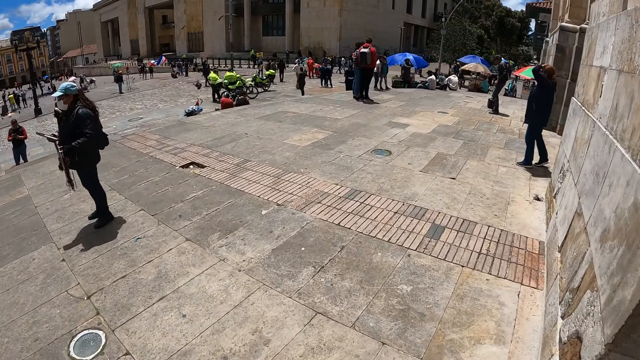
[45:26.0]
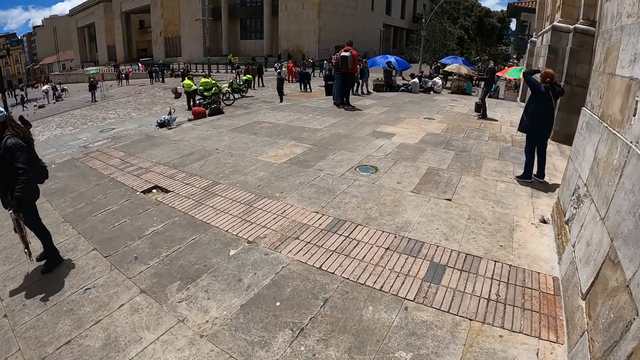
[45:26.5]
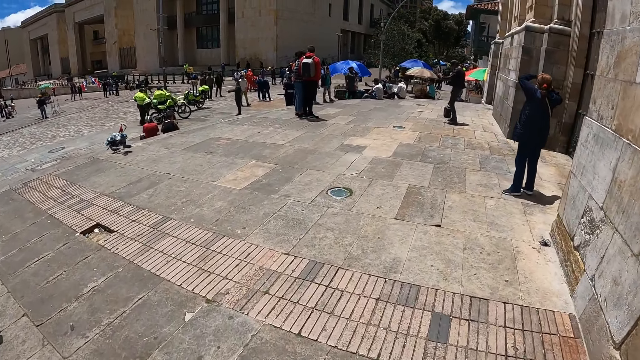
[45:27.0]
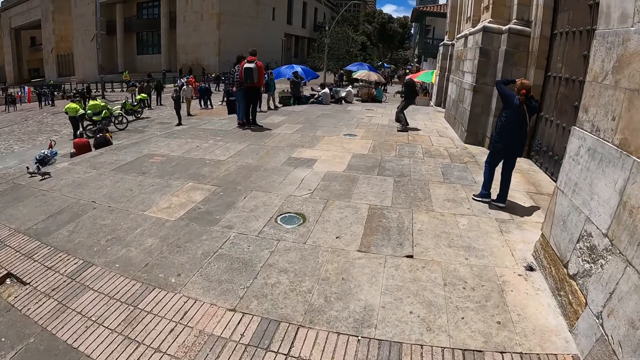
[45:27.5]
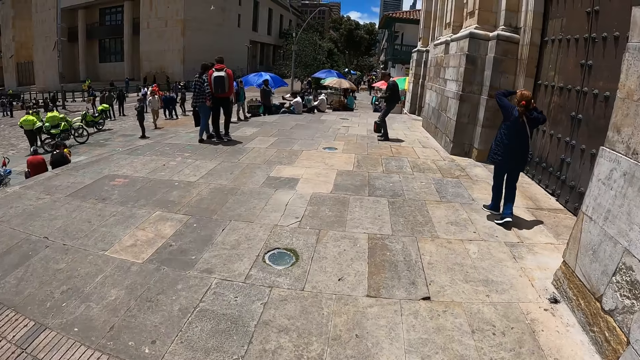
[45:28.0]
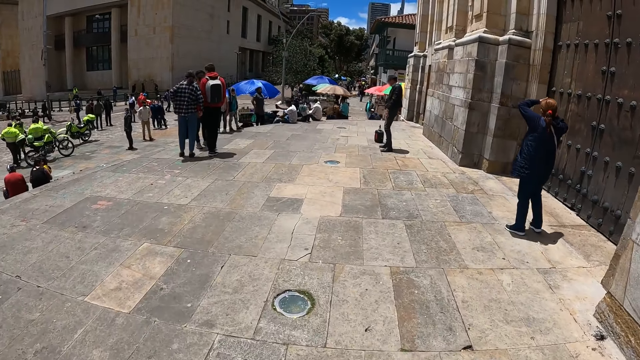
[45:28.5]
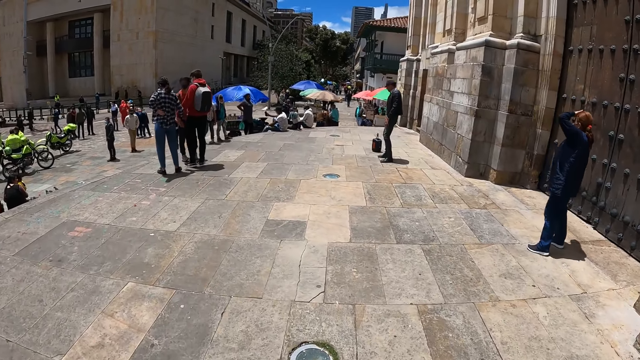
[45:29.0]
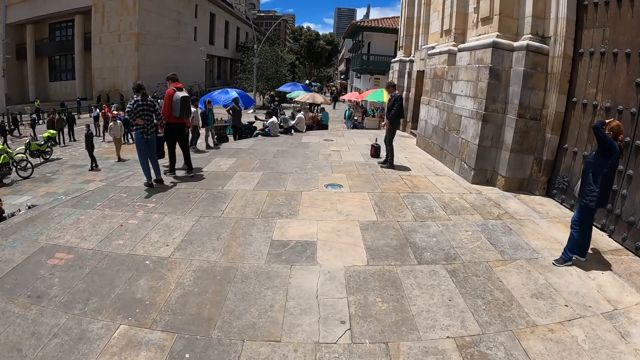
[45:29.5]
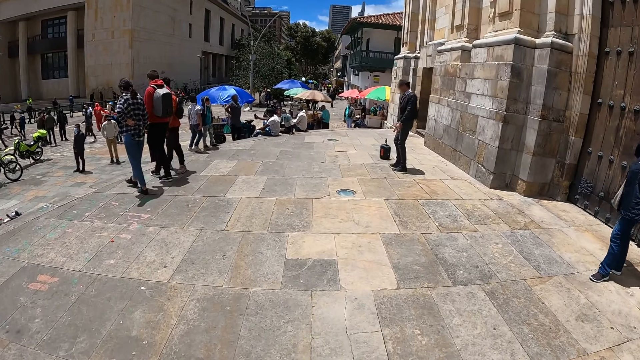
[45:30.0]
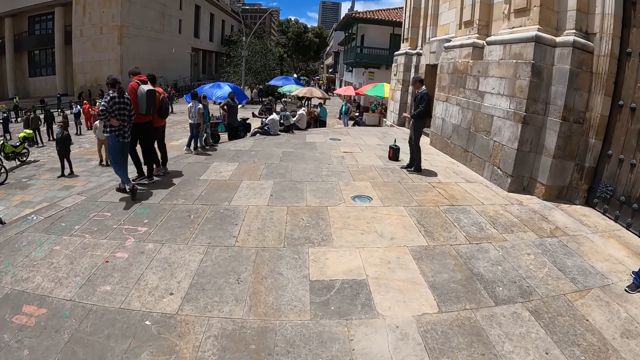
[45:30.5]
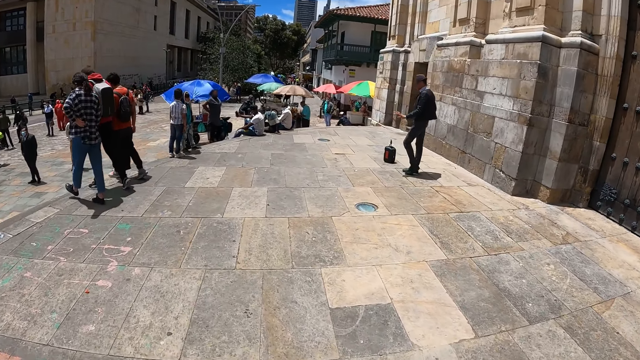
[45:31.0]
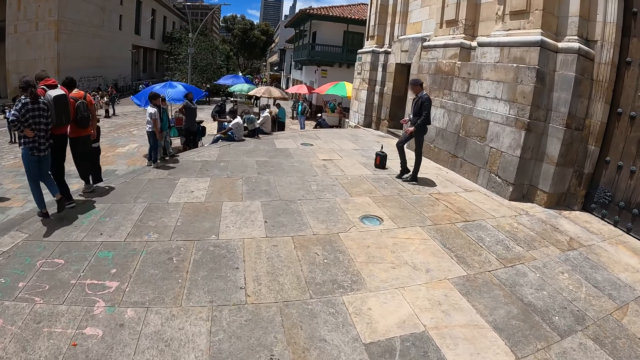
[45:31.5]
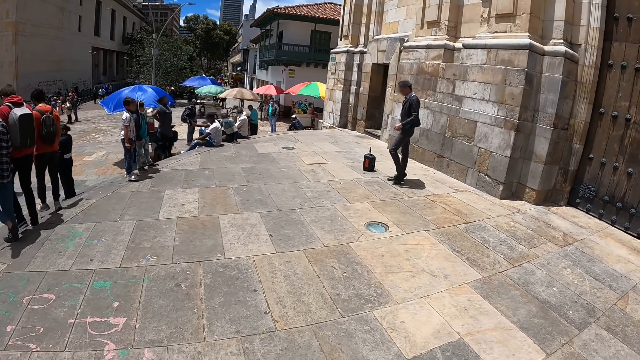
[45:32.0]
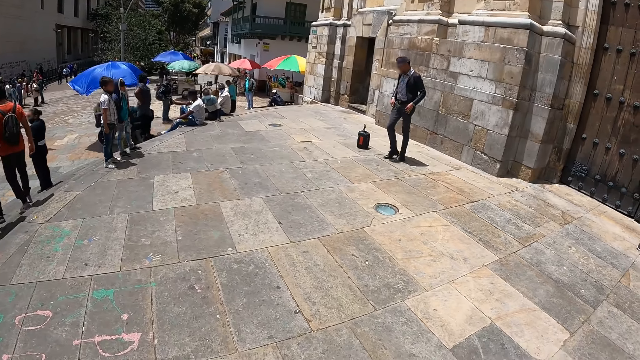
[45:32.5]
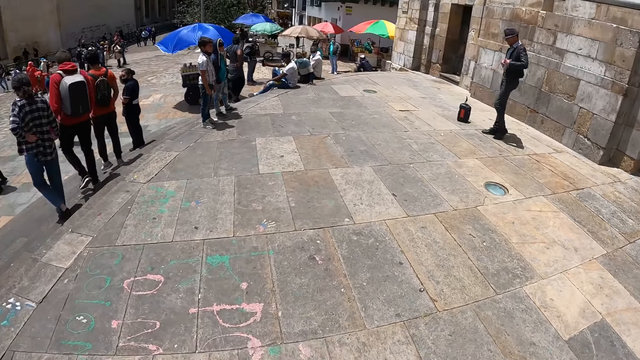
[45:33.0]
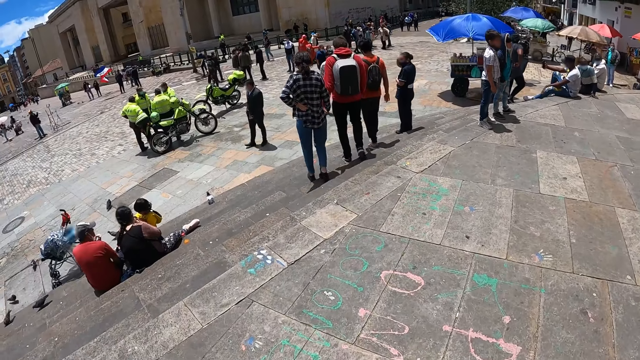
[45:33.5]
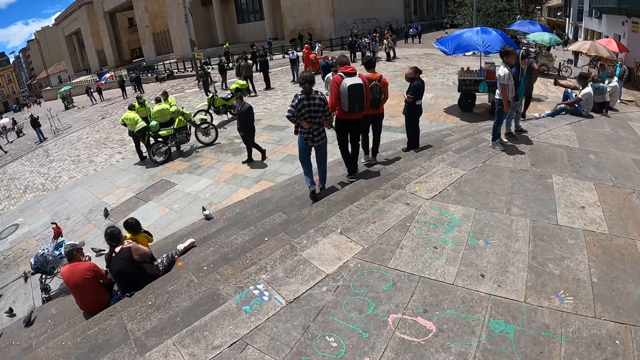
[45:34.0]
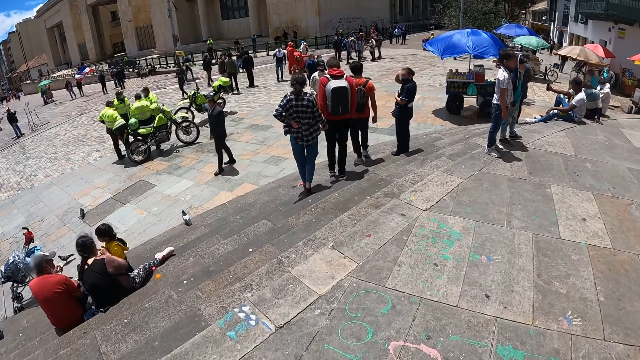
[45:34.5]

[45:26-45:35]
The camera wearer walks around the park.

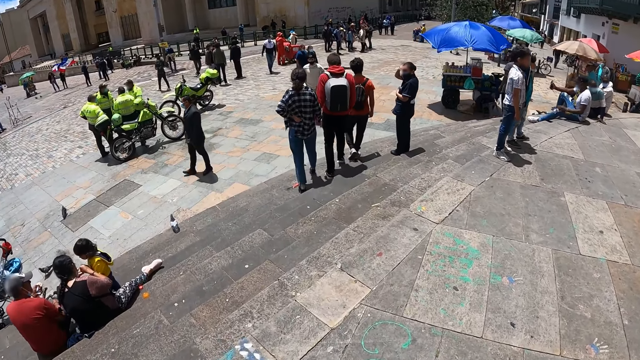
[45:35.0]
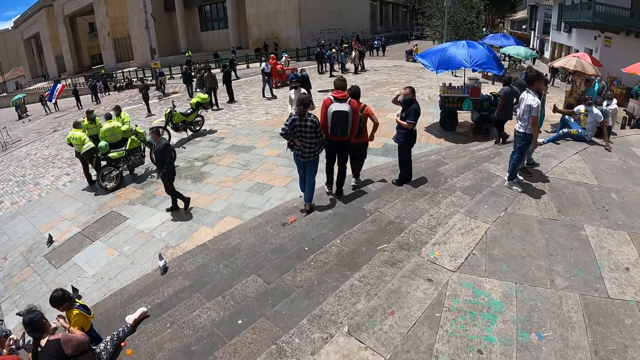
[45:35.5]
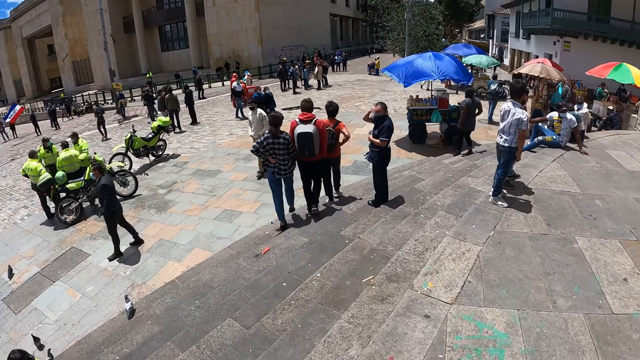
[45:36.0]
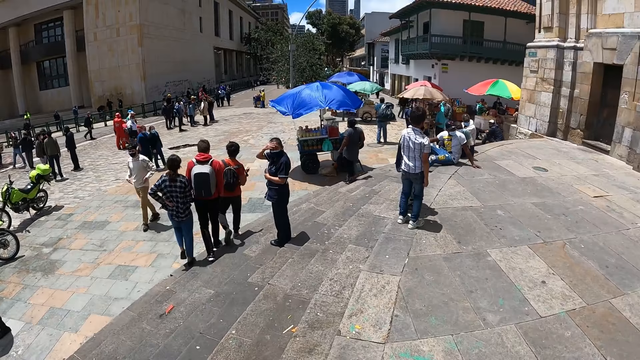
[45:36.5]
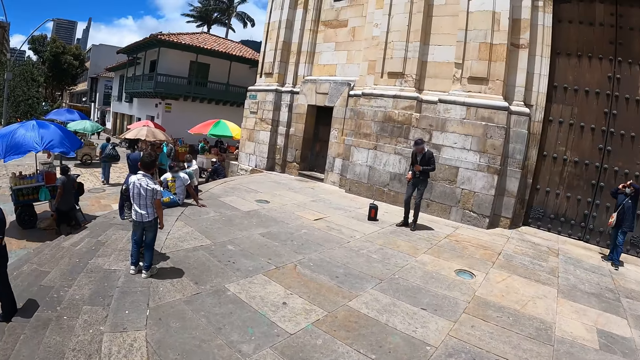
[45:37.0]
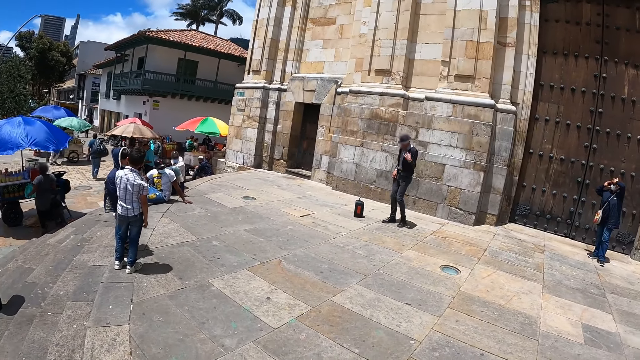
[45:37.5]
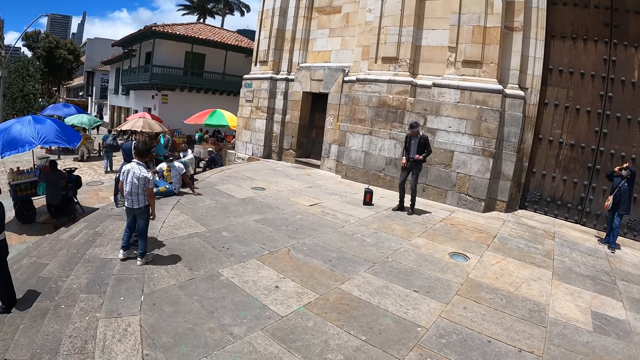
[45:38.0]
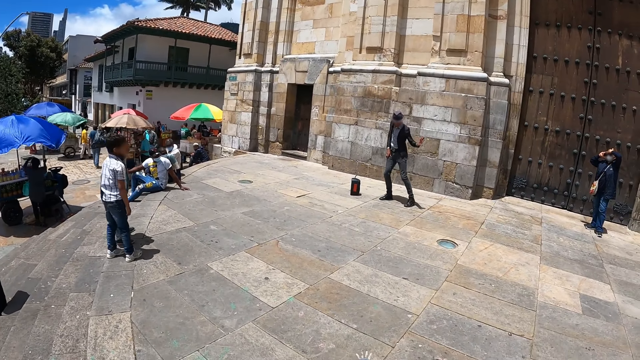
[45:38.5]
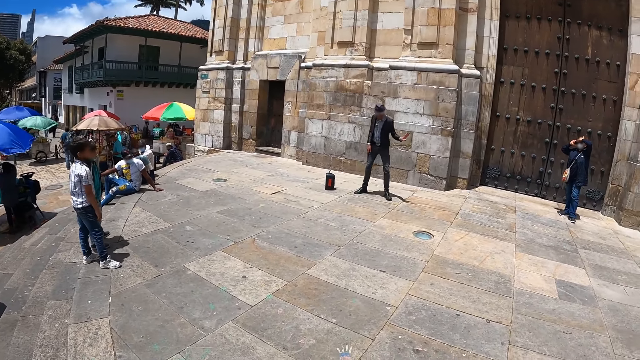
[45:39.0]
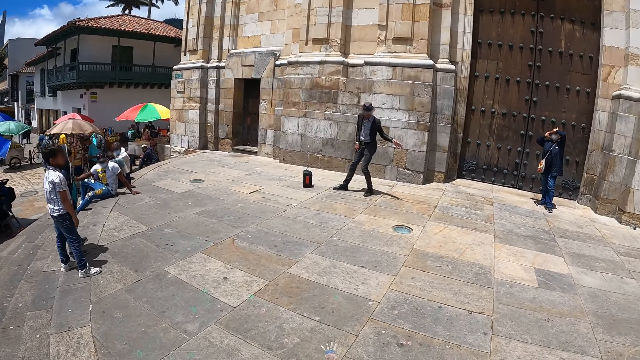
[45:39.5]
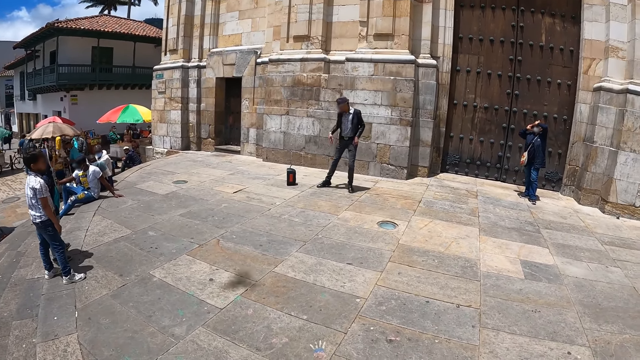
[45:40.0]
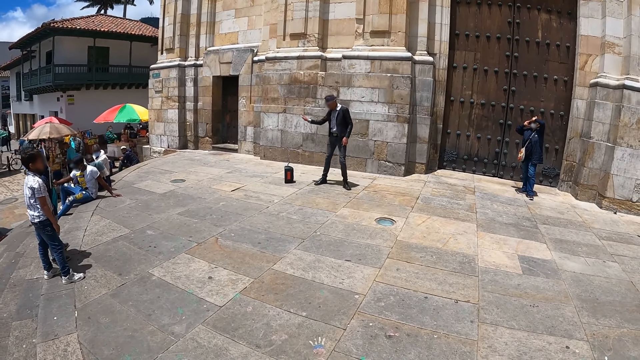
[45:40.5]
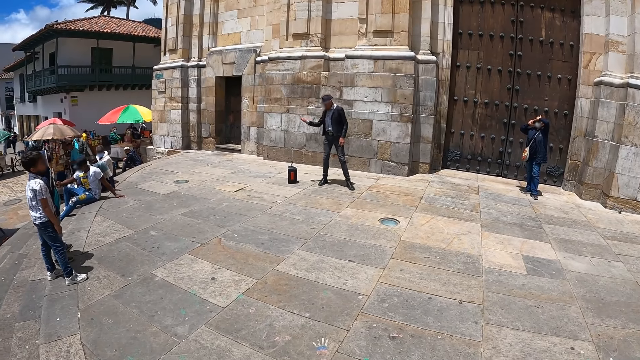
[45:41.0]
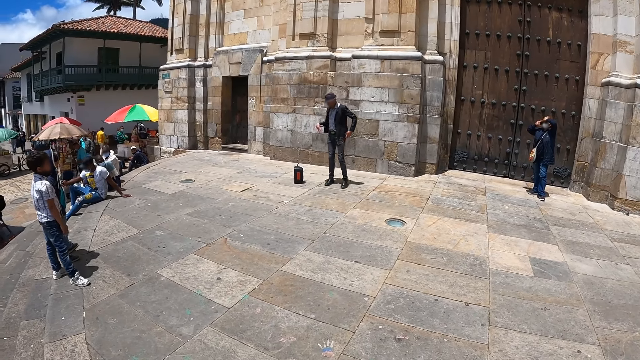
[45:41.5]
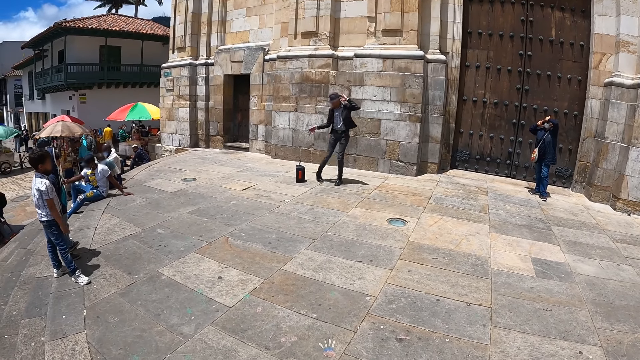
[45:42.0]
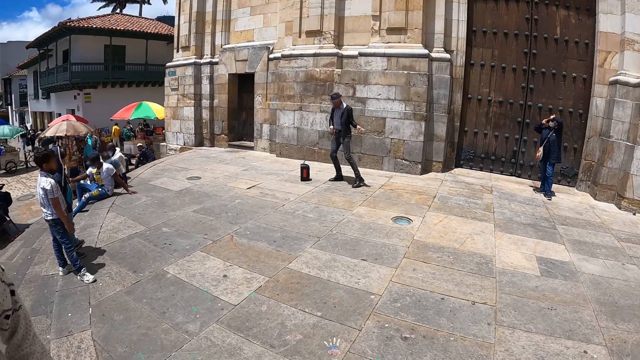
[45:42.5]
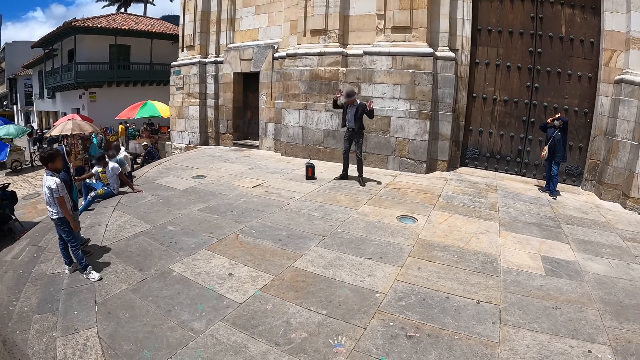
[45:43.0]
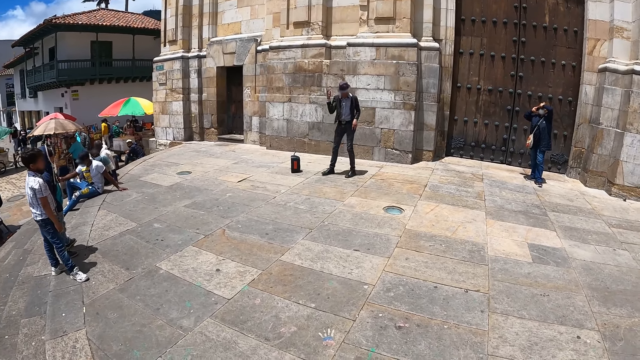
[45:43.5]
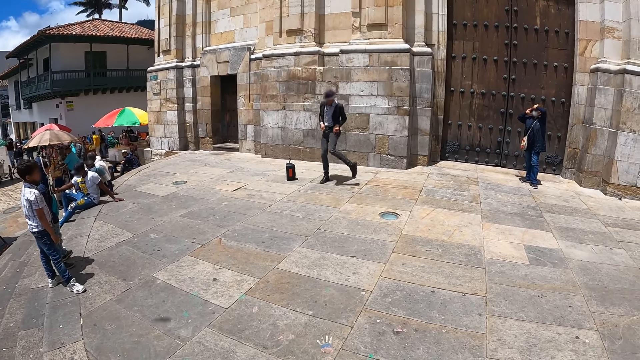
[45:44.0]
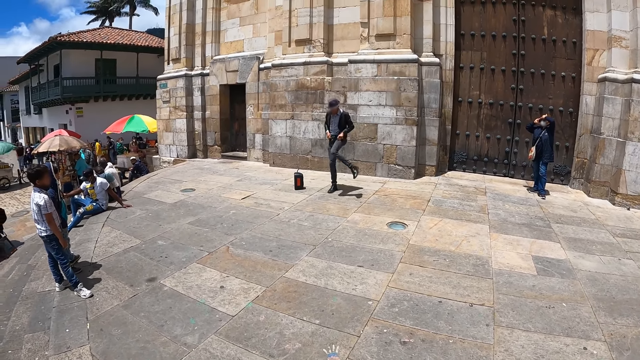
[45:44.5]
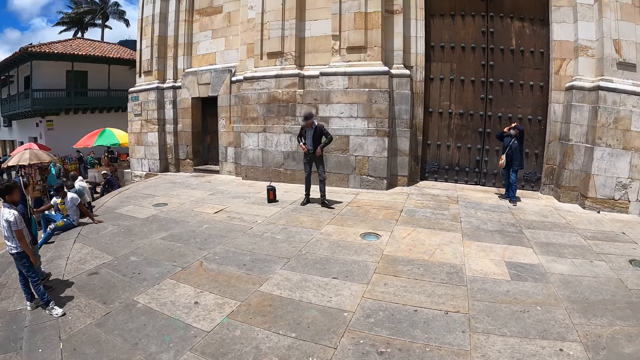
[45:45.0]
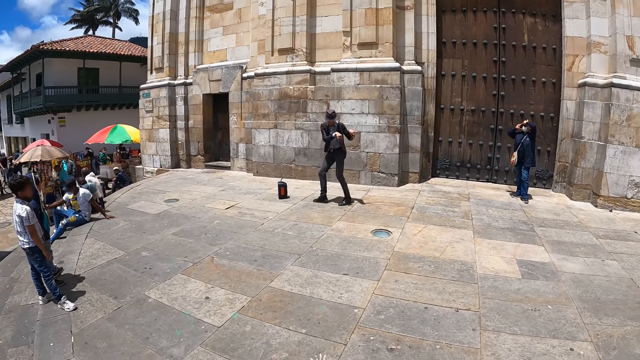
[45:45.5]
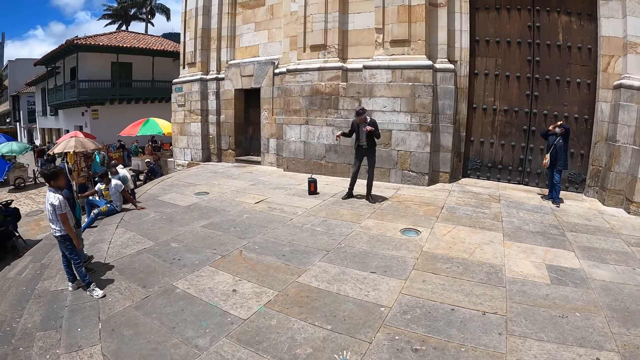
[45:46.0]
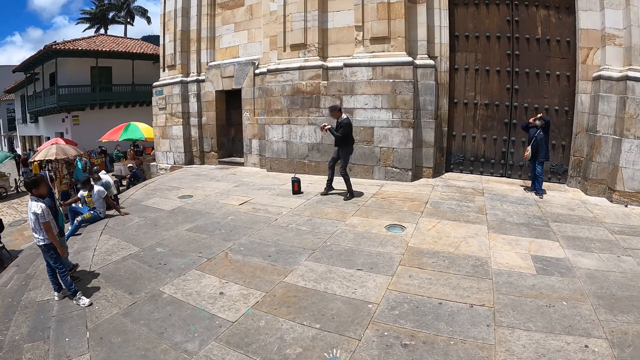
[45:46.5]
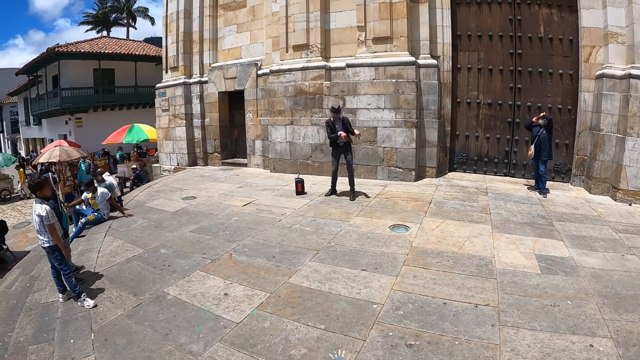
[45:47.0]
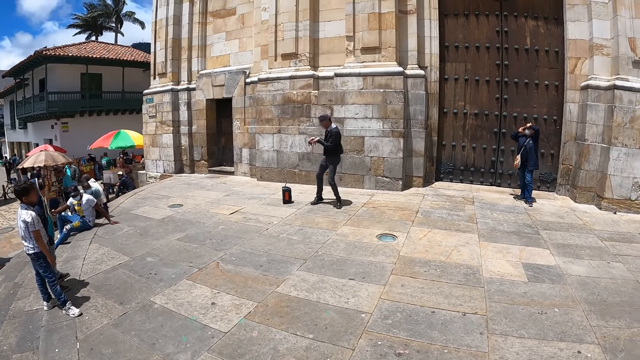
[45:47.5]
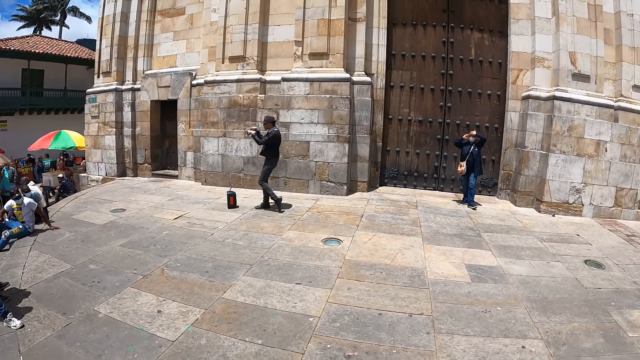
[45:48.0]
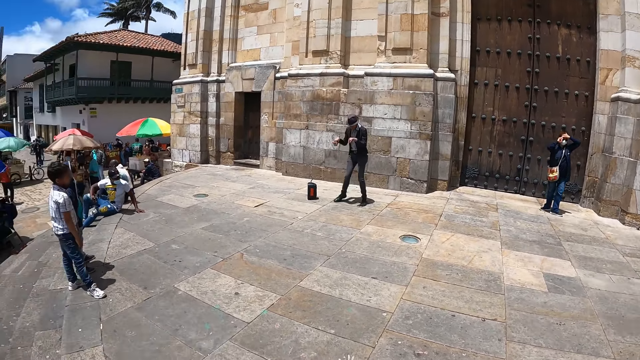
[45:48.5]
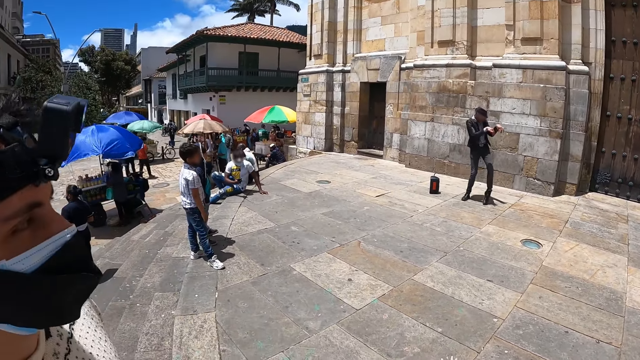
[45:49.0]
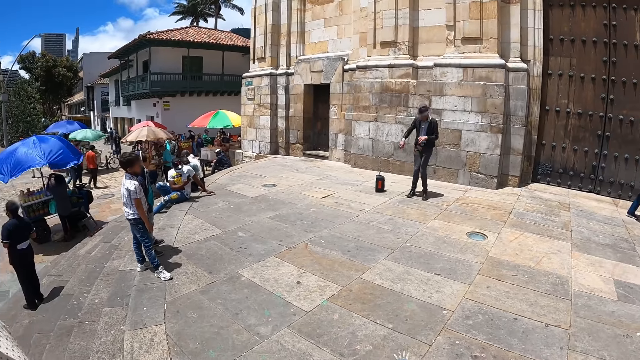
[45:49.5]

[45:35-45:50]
The camera wearer looks around. They walk around. They look around the park. They look at the dancer.
